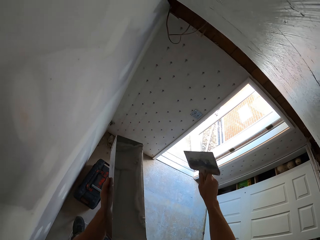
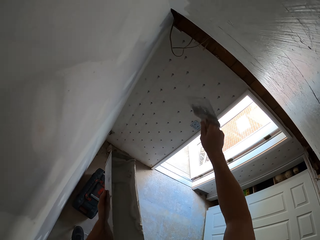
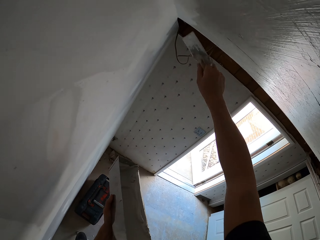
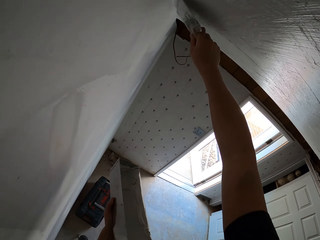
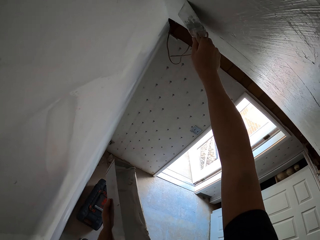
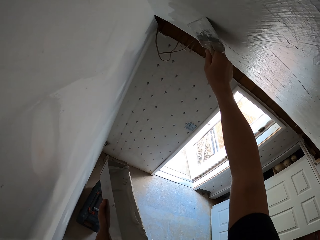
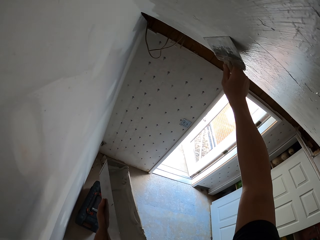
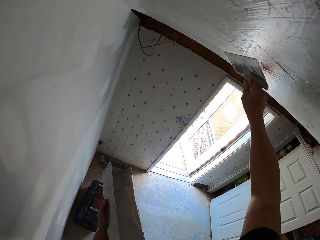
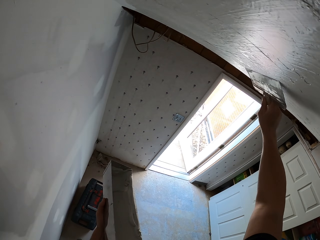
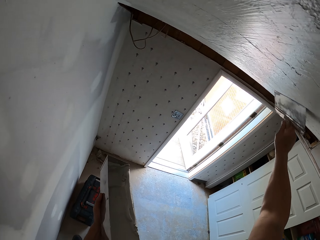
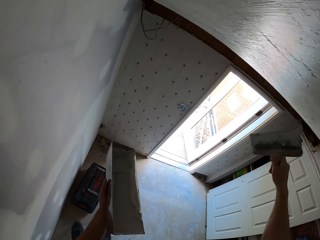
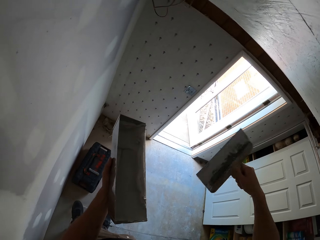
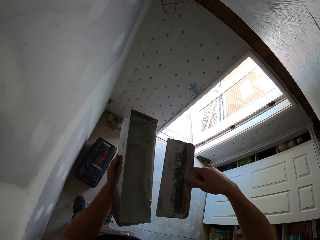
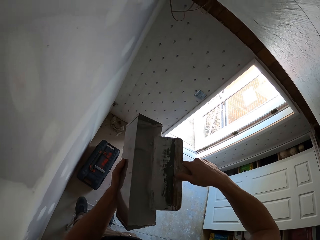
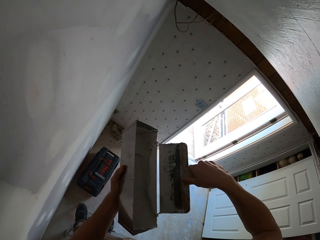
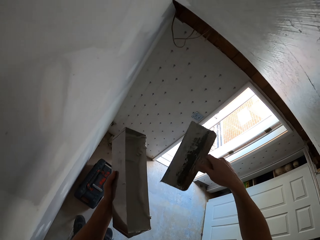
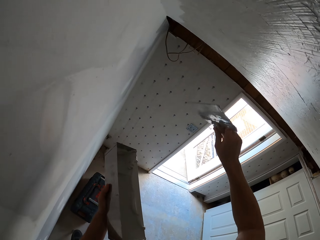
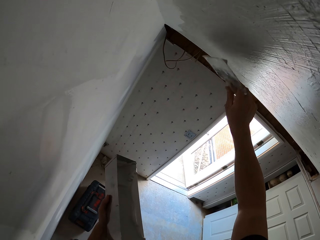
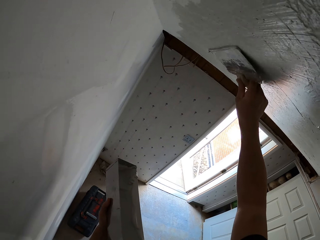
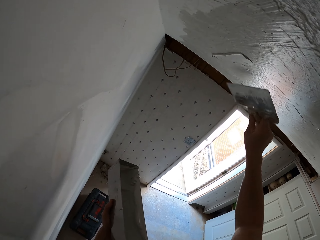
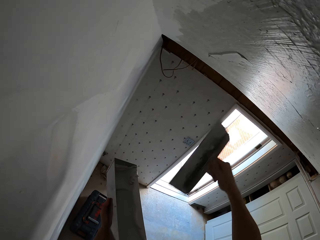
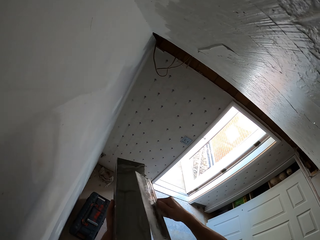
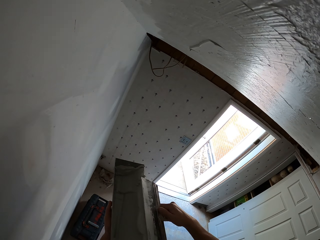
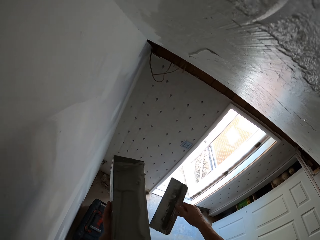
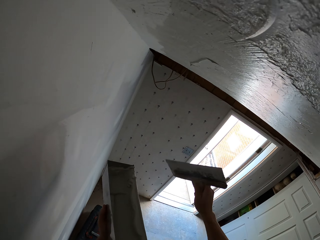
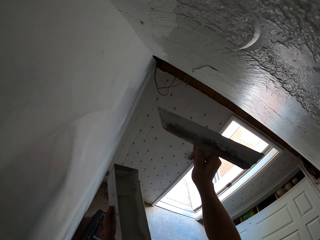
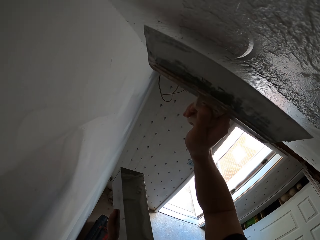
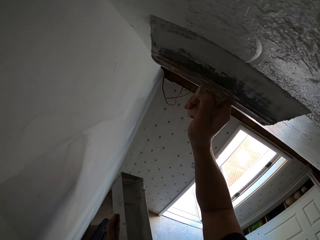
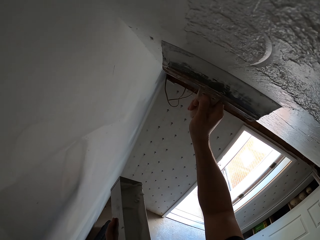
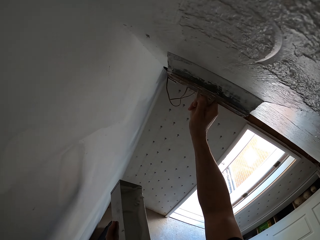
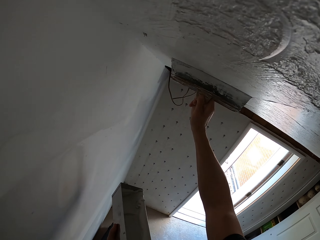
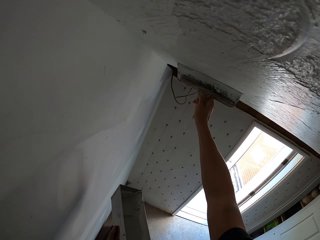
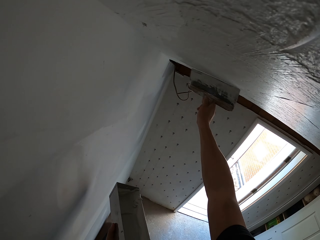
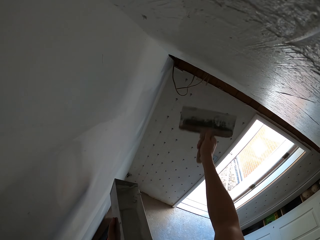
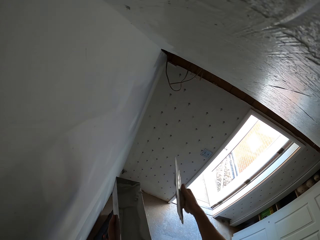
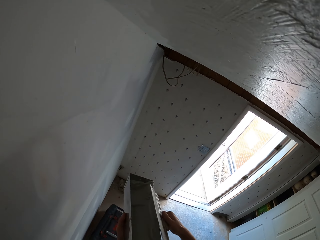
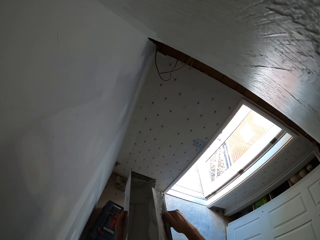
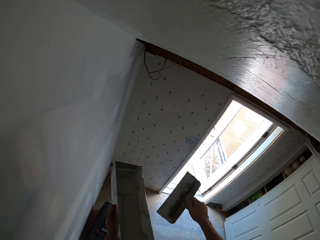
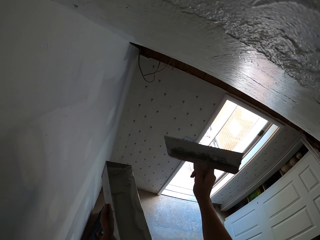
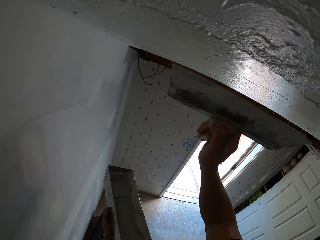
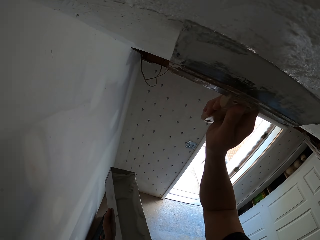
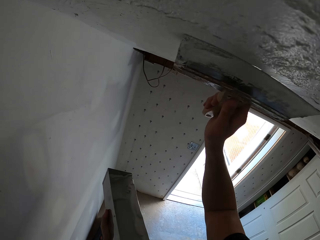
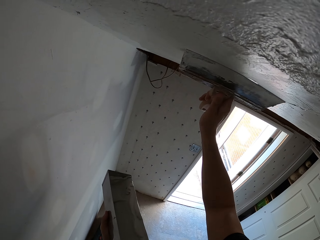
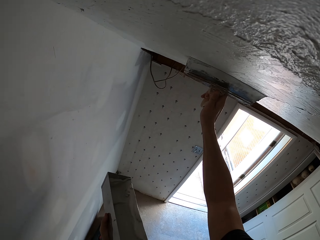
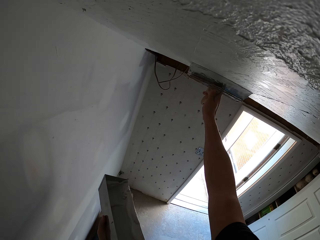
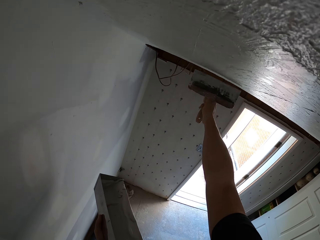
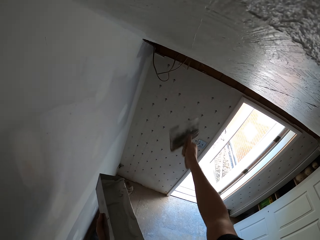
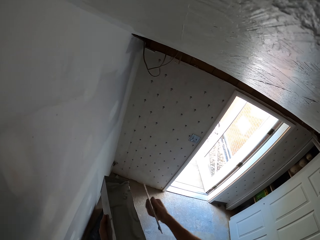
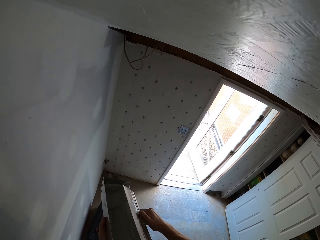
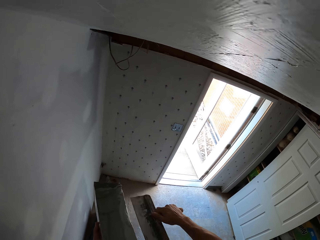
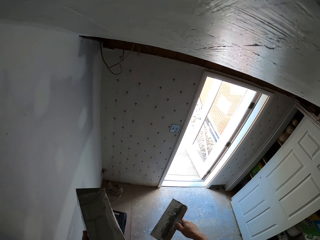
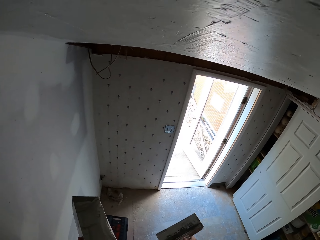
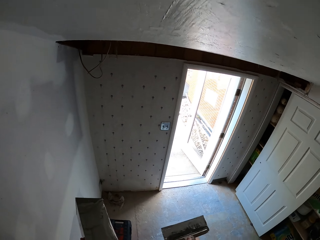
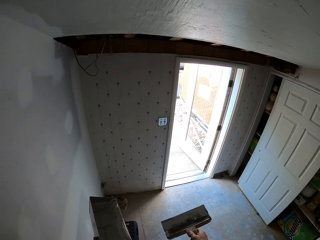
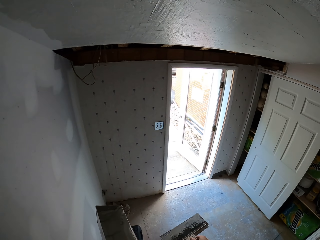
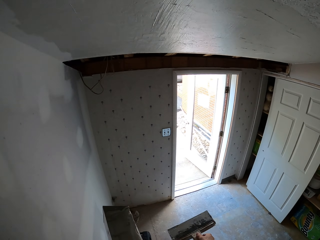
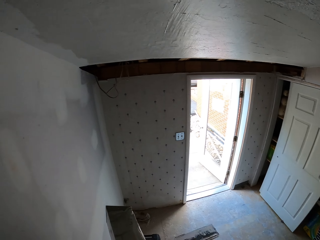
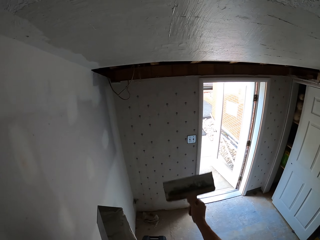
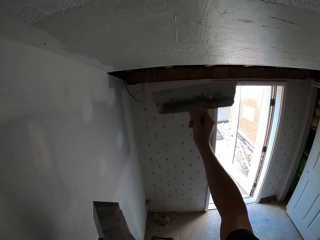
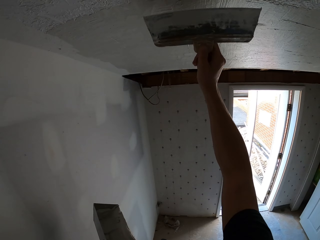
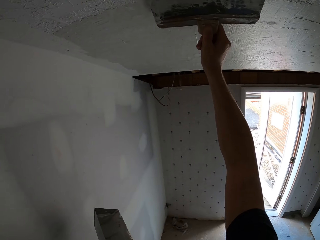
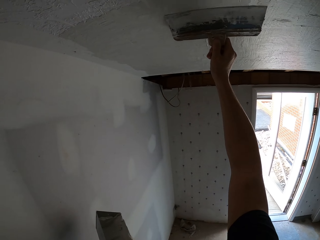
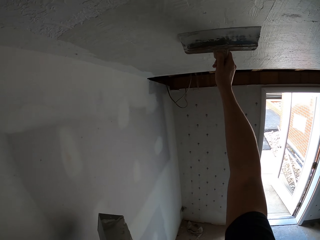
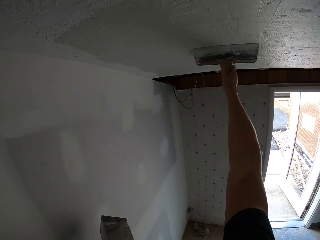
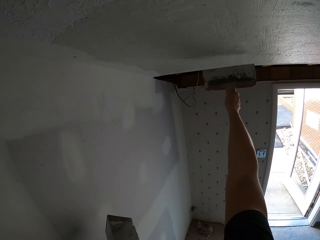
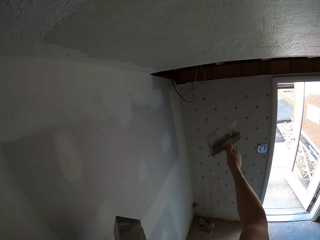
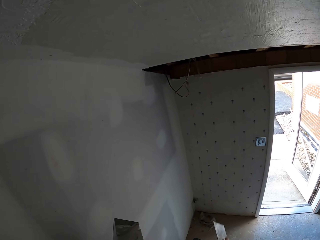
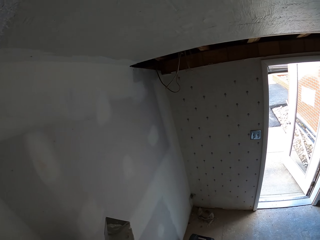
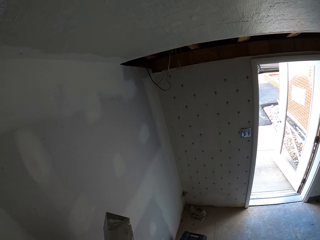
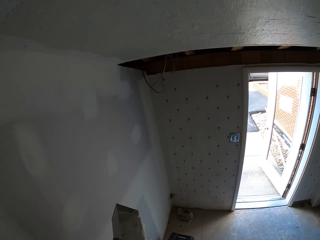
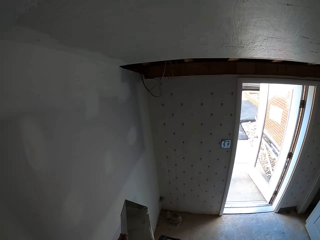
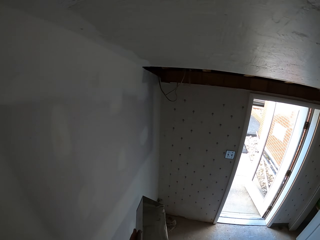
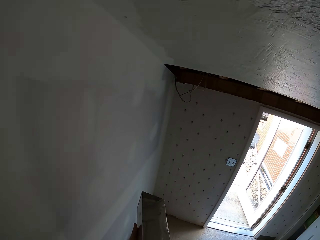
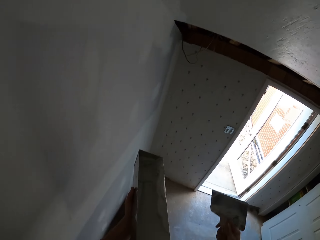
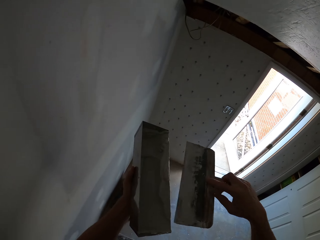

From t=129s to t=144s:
The camera wearer plasters the ceiling. They paint a wall. They pick plaster with a masonry trowel. They wipe the brush on a container. They plaster the ceiling. They paint the wall. They remove the plaster from the masonry trowel. They plaster the ceiling. They remove the plaster from the masonry trowel. They wipe the brush on the container. They plaster the ceiling. They paint the wall. They remove the plaster from the masonry trowel. They wipe the brush on the container. They plaster the ceiling. They paint the wall.

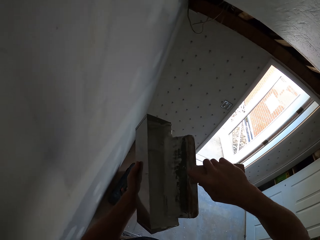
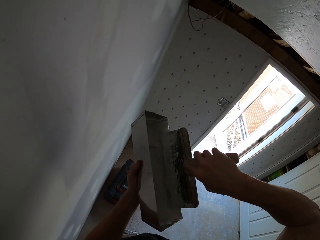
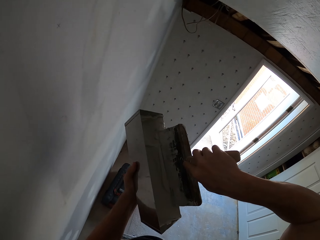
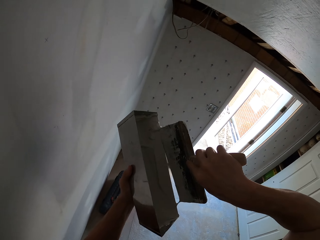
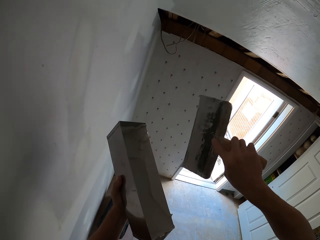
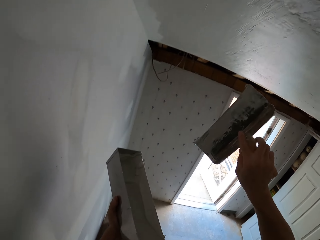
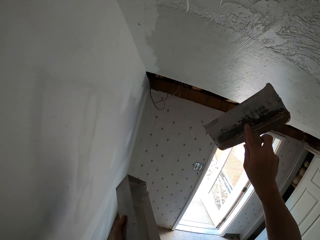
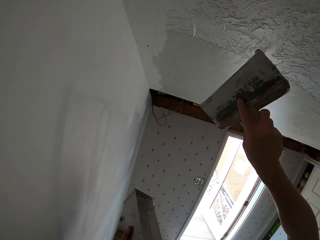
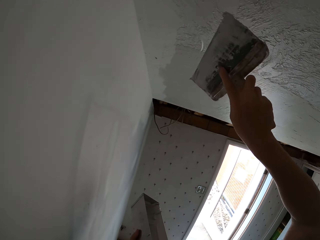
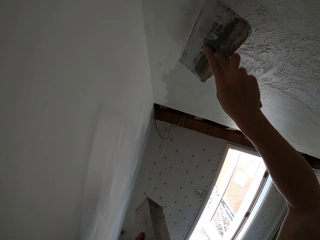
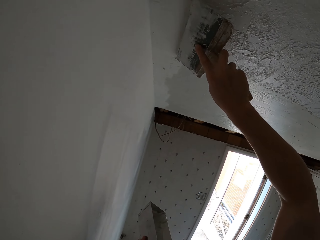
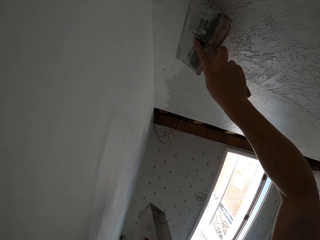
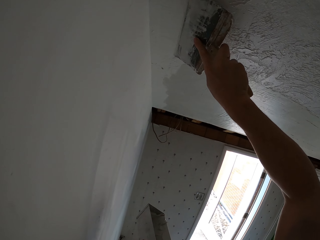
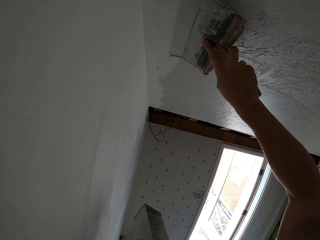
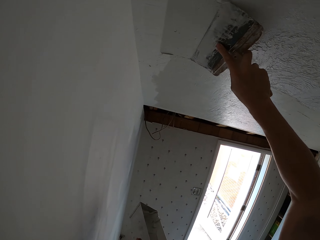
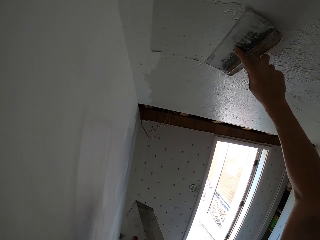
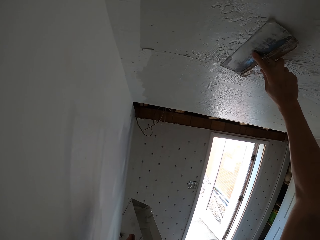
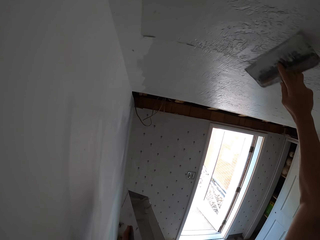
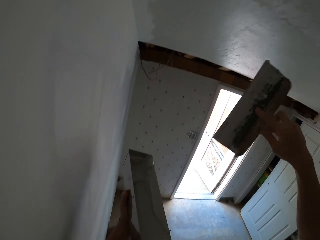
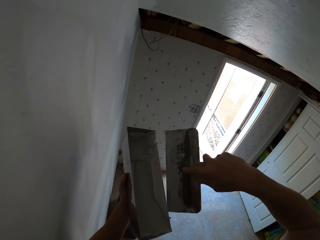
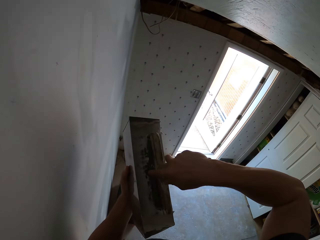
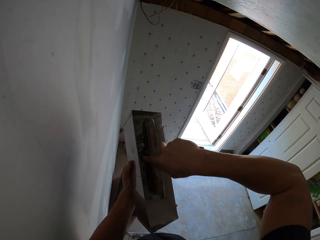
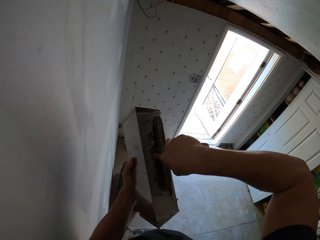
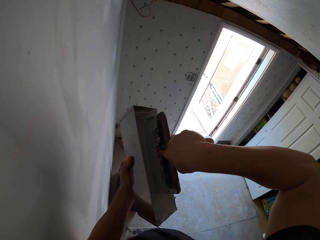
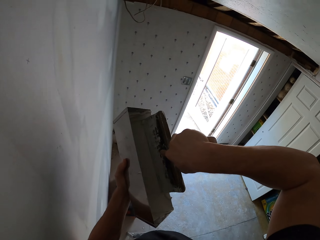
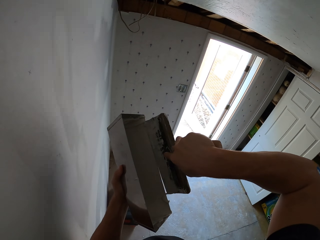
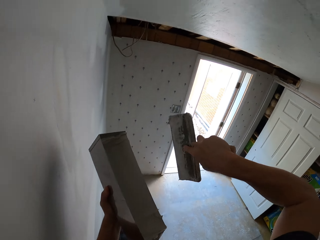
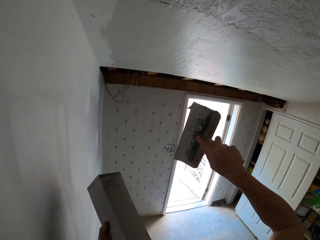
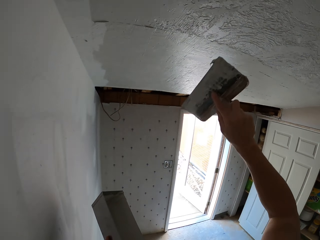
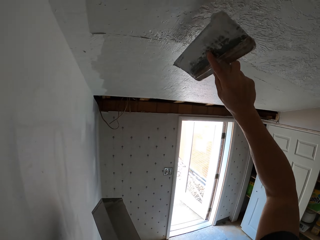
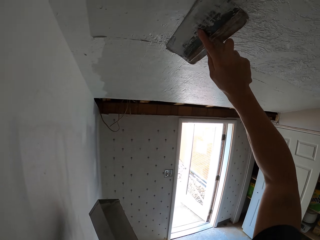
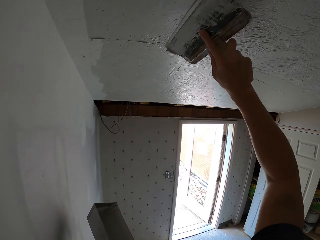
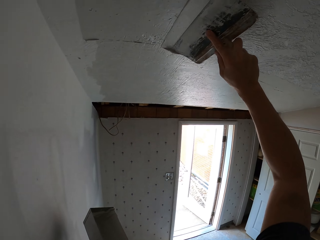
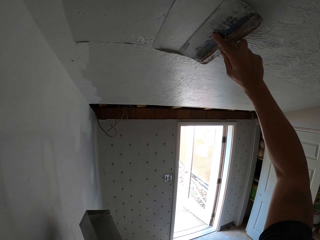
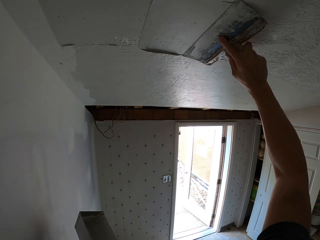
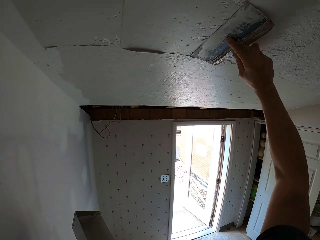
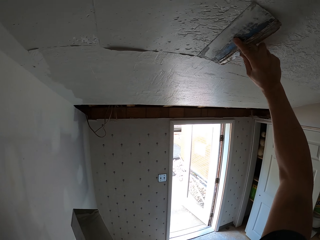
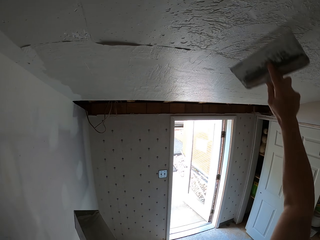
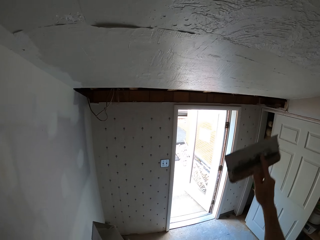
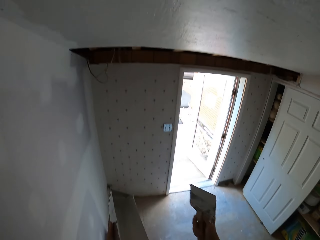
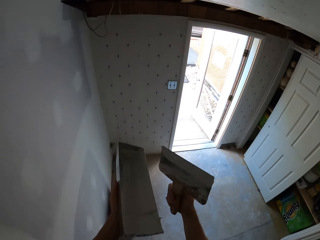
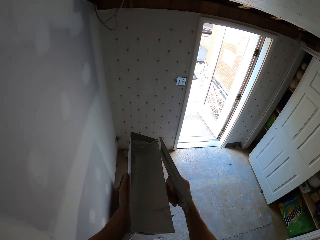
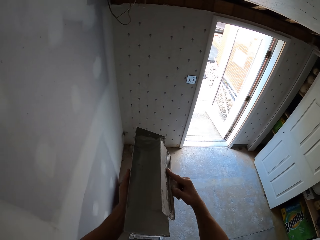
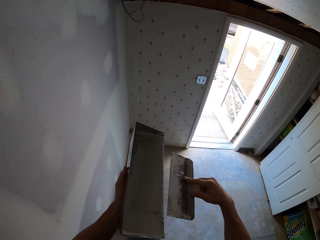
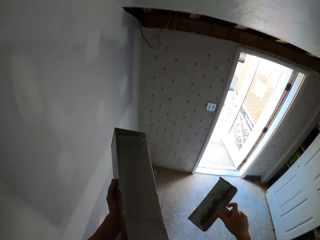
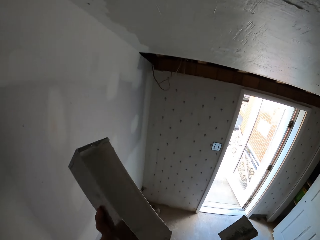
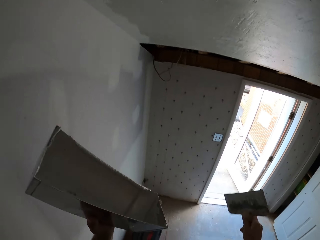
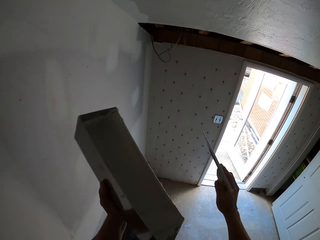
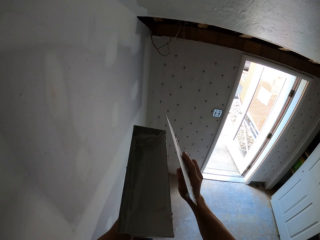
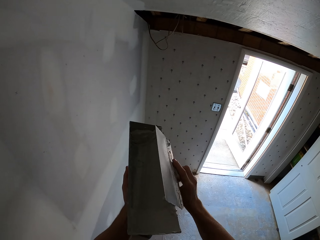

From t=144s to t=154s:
The camera wearer picks plaster with a masonry trowel. They wipe the brush on a container. They plaster the ceiling. They paint a wall. They pick plaster with the masonry trowel. They put the brush inside the paint. They plaster the ceiling. They paint the wall. They remove the plaster from the masonry trowel. They wipe the brush on the container.
